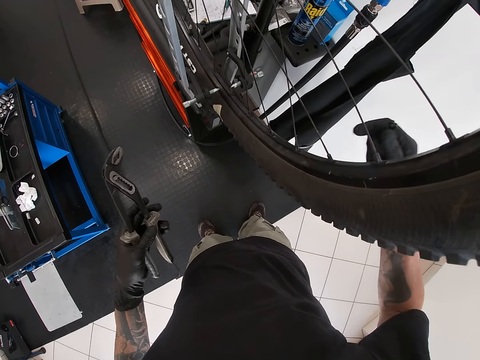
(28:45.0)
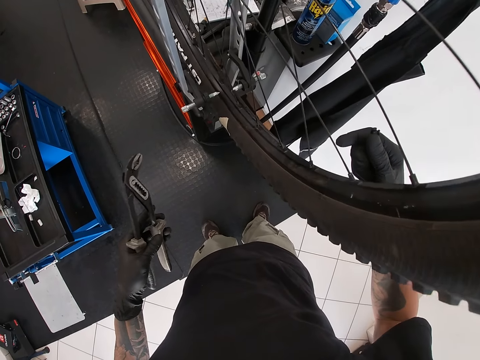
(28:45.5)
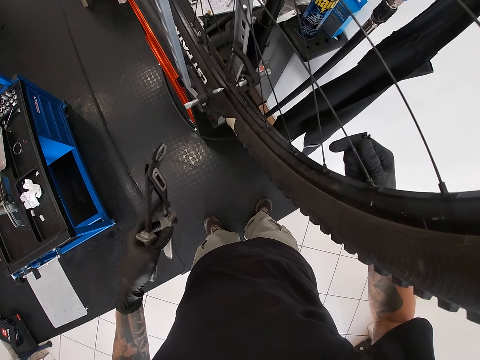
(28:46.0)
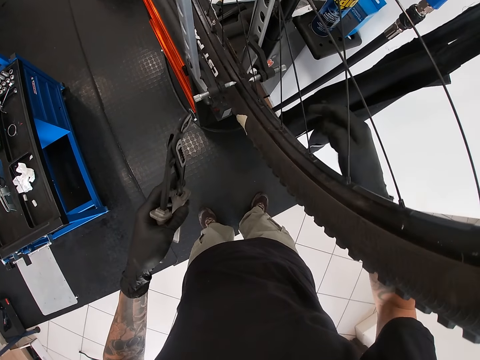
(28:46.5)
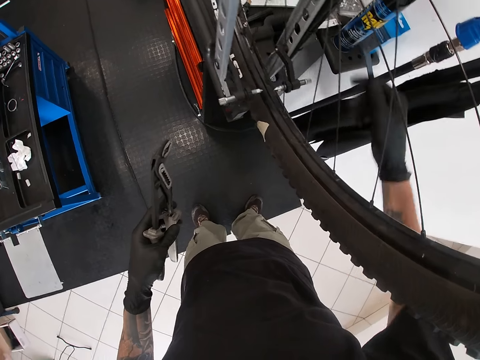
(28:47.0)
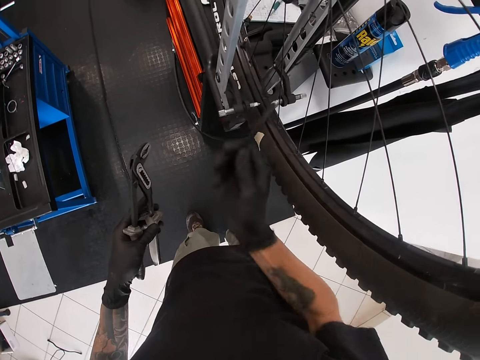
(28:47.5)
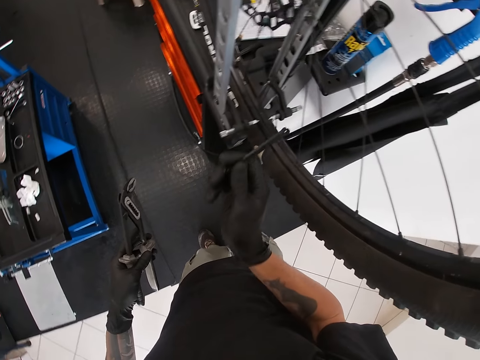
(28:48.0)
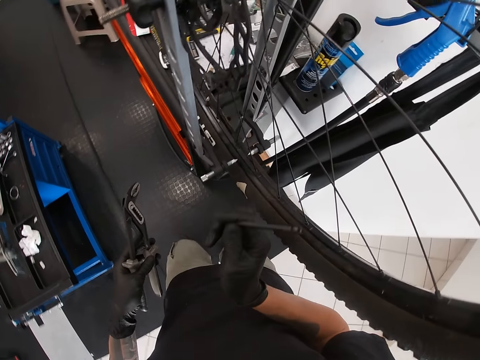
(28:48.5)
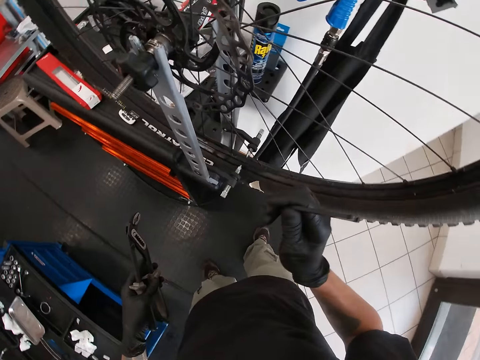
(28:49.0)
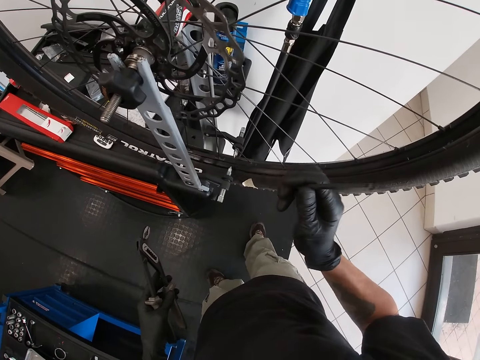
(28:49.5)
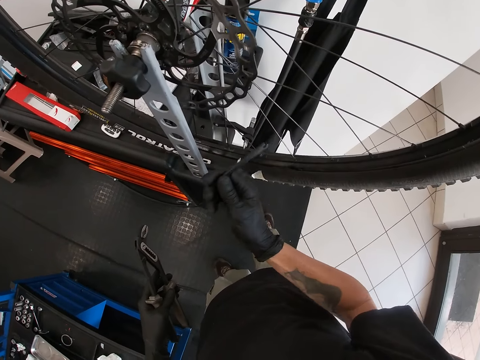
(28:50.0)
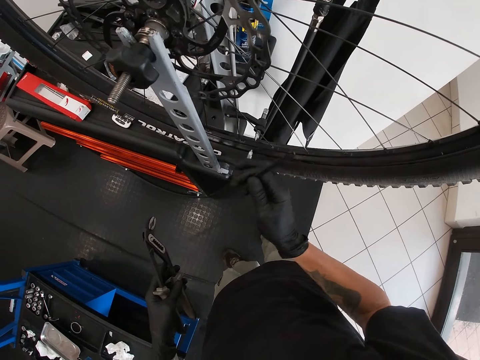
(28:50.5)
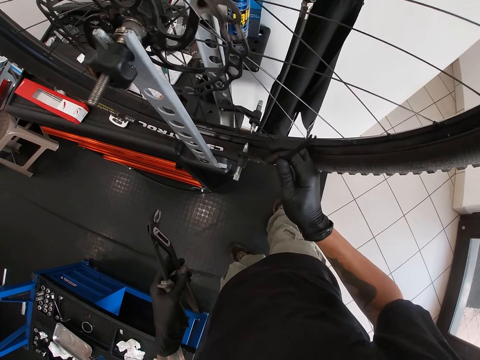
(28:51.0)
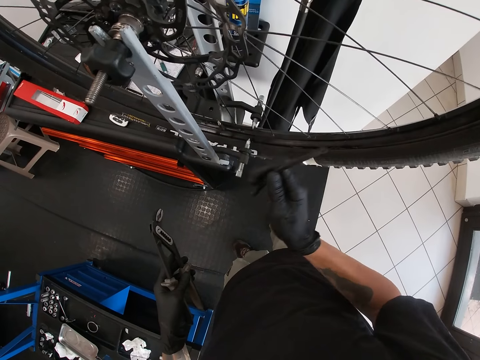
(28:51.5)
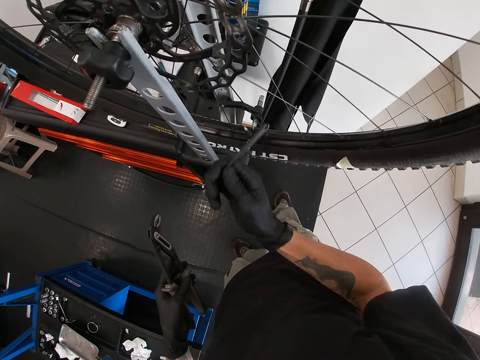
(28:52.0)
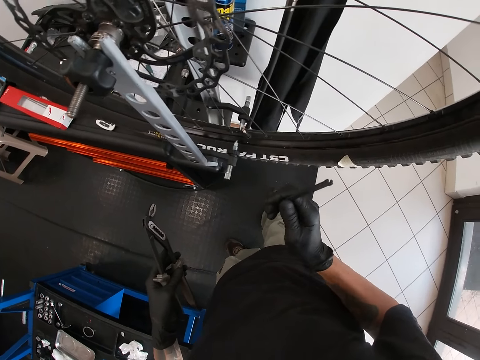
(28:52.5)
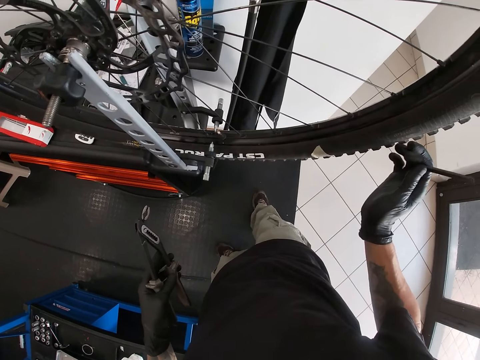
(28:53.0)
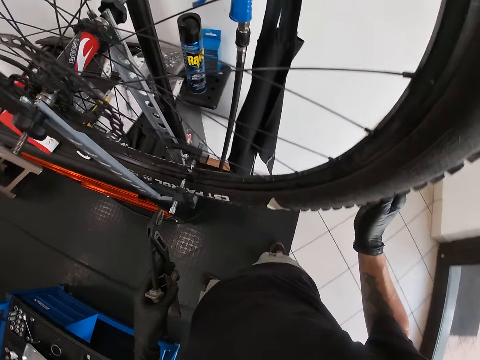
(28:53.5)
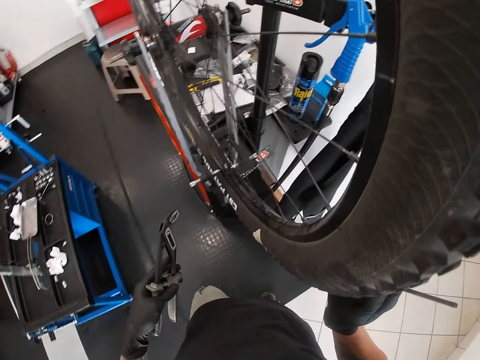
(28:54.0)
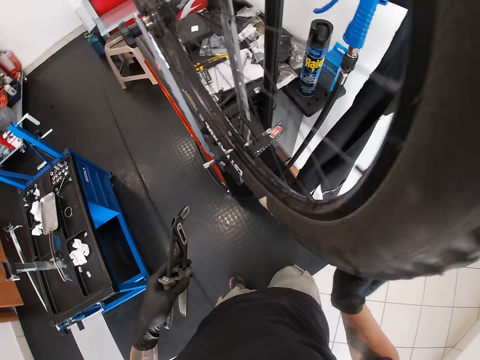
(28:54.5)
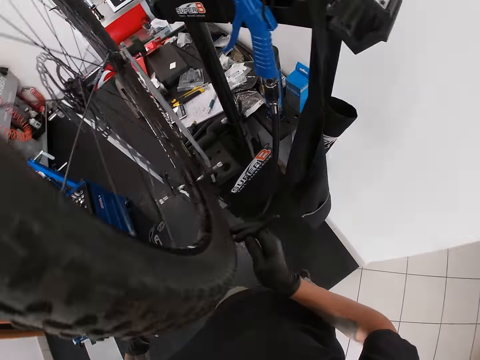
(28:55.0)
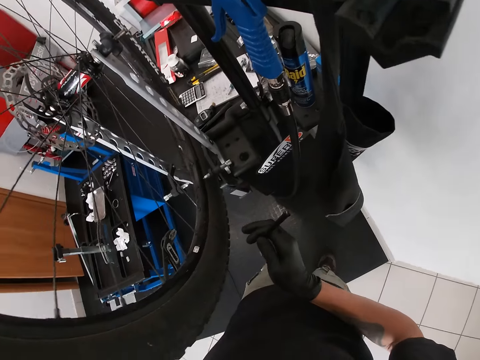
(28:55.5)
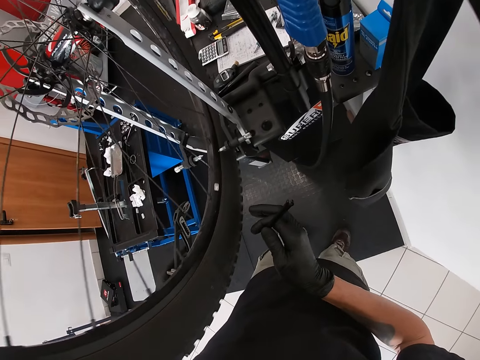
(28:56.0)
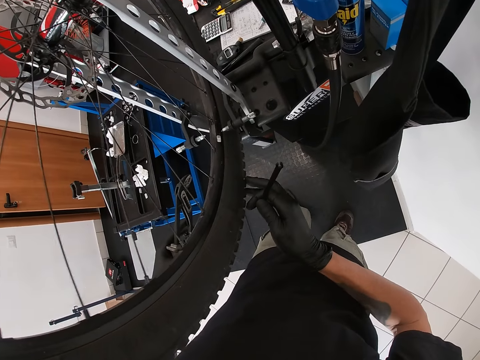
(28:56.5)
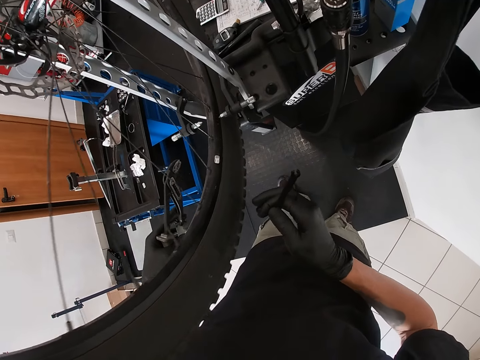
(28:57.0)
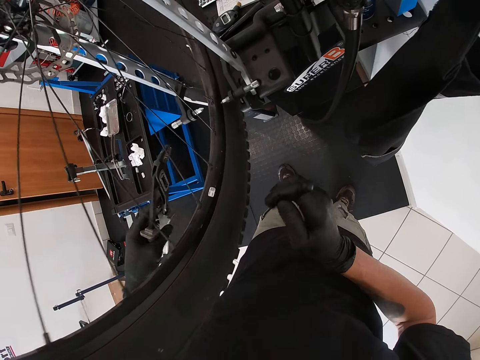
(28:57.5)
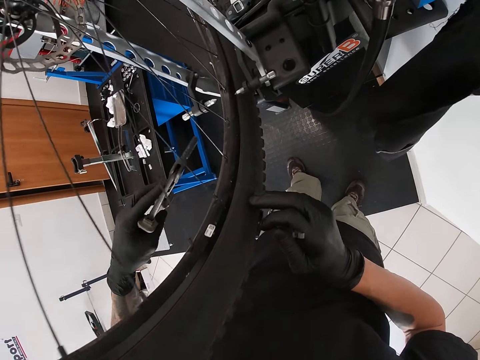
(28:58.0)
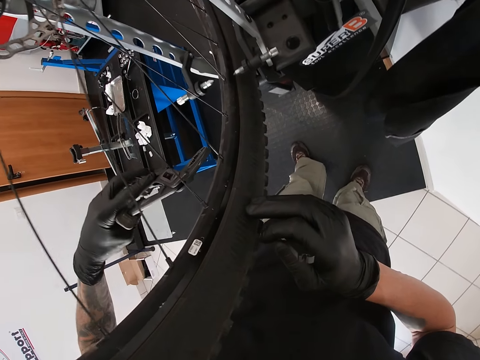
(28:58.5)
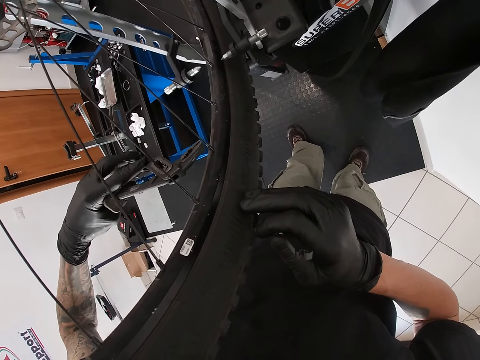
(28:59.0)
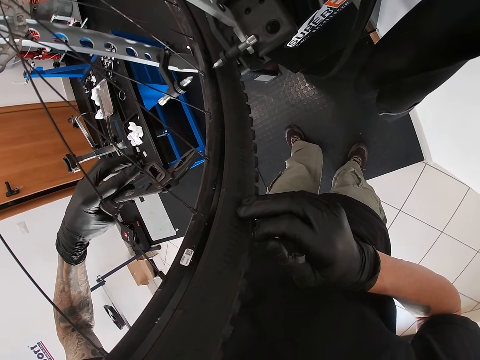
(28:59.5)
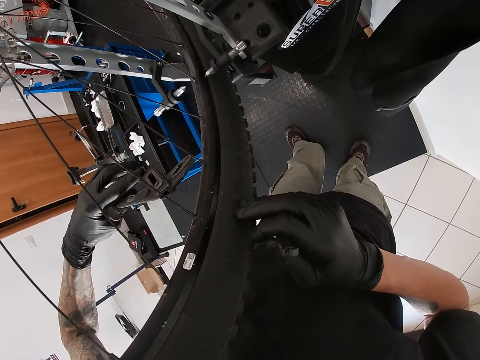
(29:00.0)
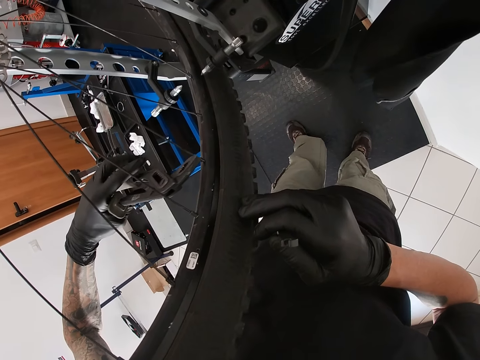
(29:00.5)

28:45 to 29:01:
The camera wearer hits the spoke with the spoke wrench in his right hand. He knocks another spoke, rotates the bicycle wheel, and knocks the spoke. He spins the tire with his right hand.

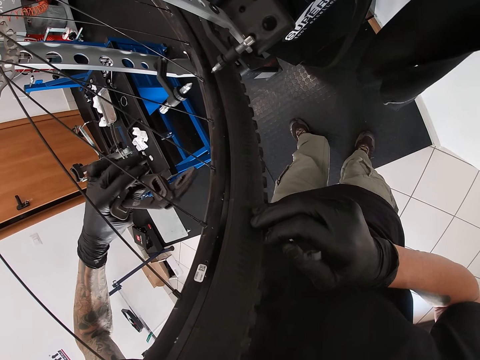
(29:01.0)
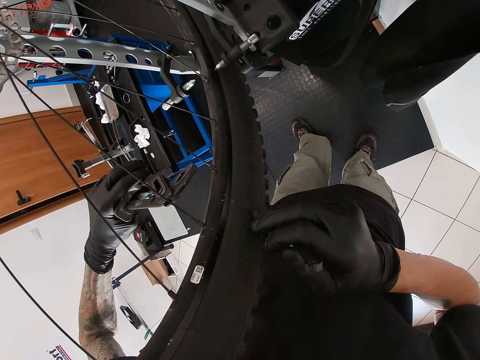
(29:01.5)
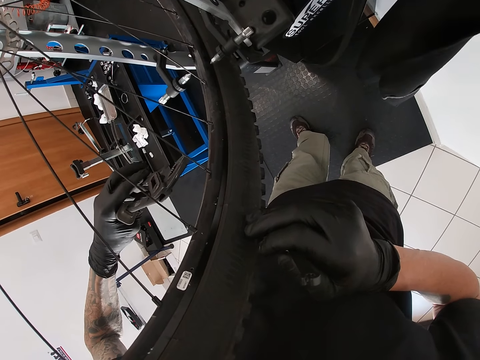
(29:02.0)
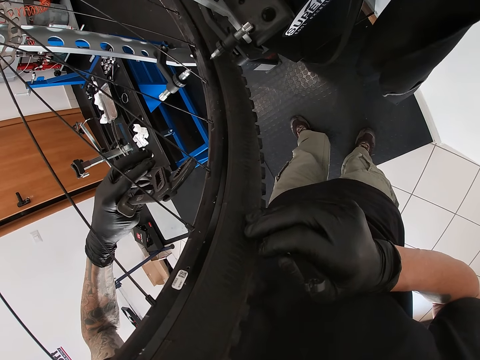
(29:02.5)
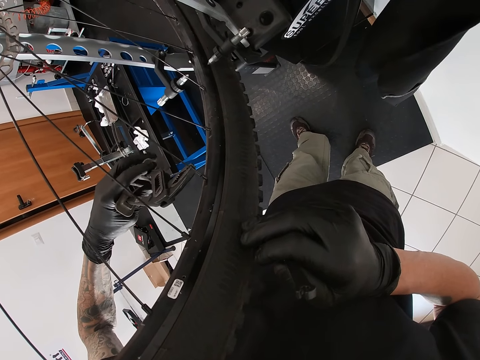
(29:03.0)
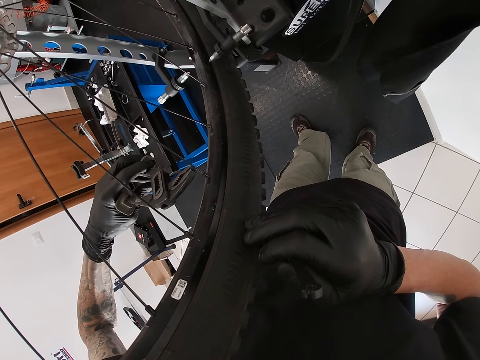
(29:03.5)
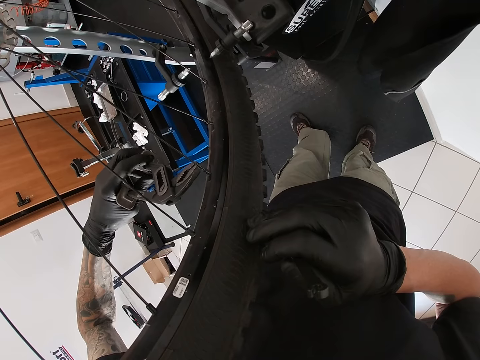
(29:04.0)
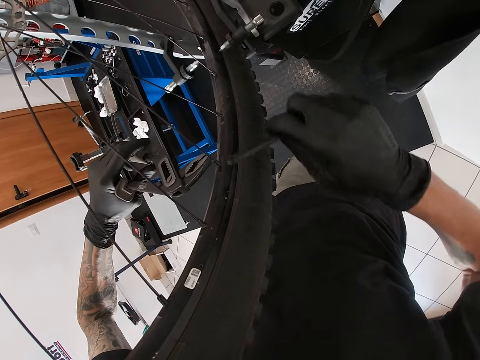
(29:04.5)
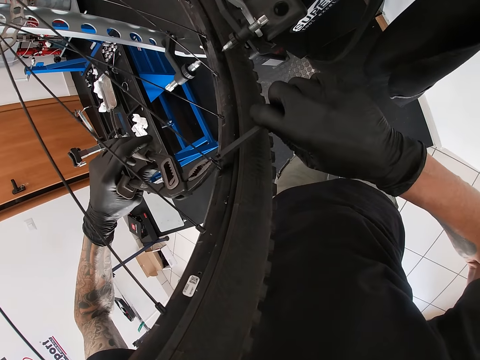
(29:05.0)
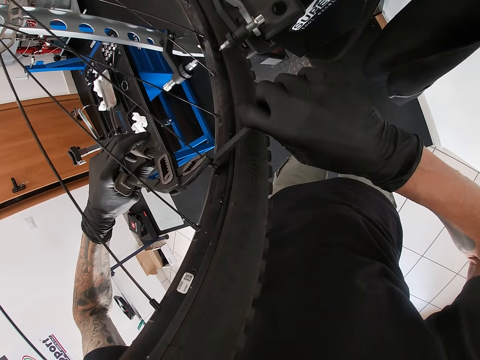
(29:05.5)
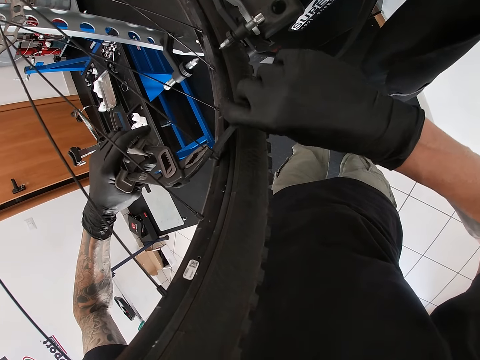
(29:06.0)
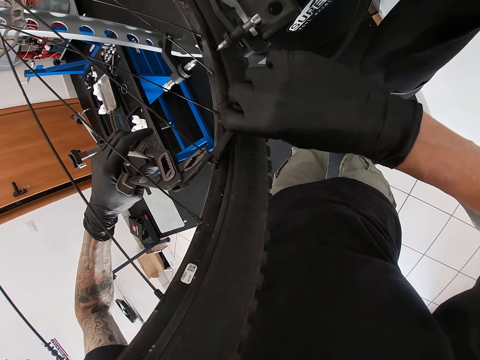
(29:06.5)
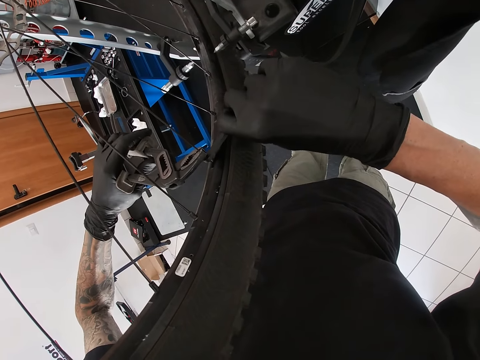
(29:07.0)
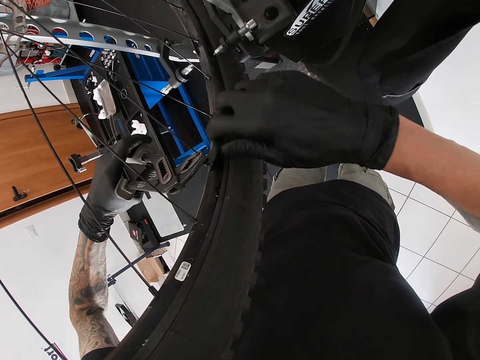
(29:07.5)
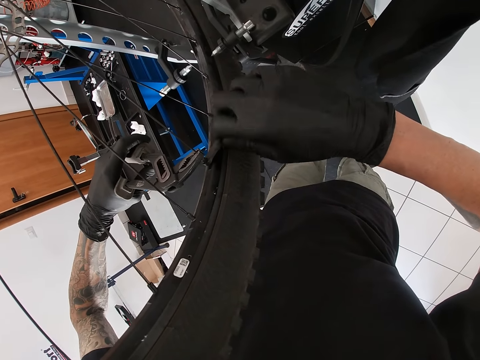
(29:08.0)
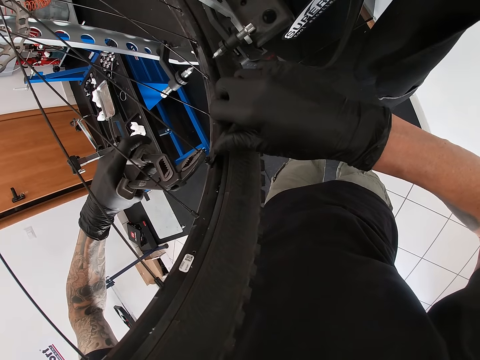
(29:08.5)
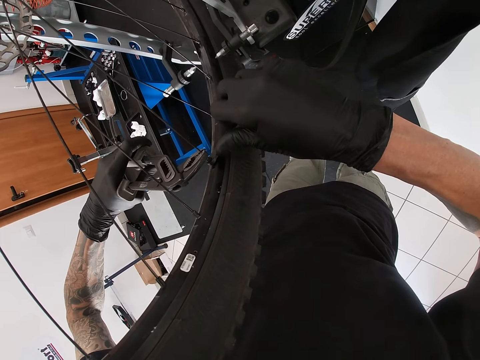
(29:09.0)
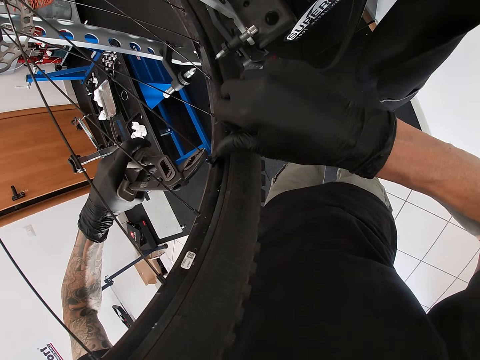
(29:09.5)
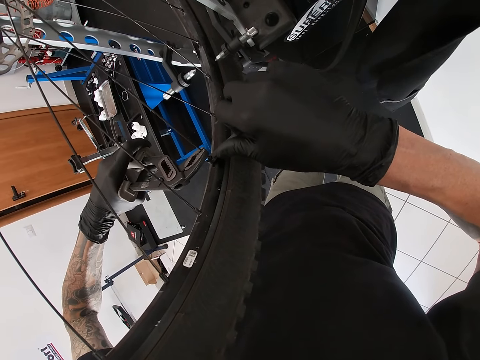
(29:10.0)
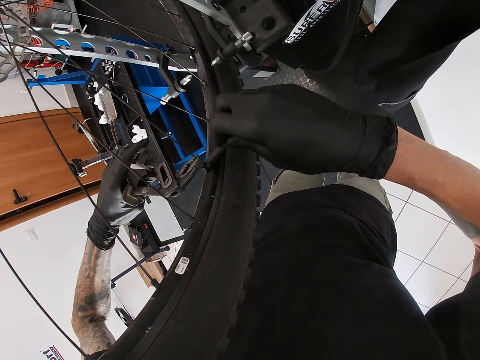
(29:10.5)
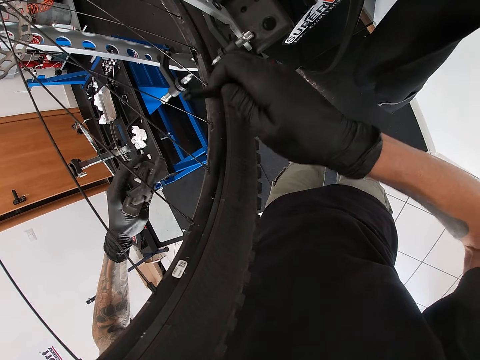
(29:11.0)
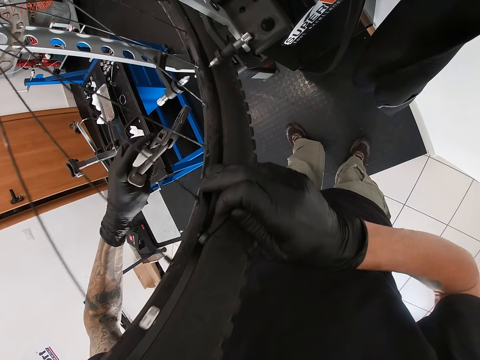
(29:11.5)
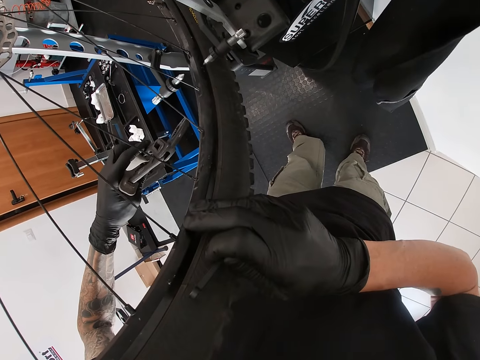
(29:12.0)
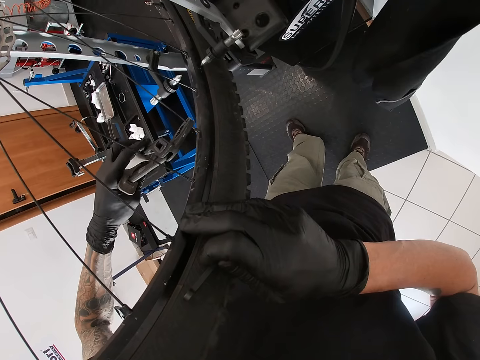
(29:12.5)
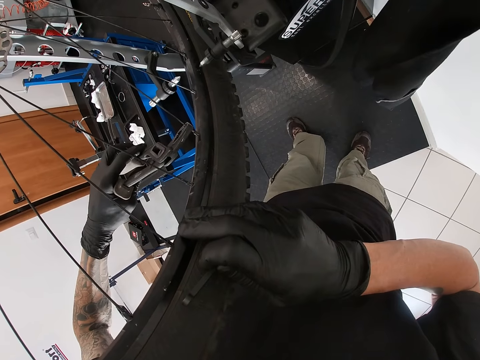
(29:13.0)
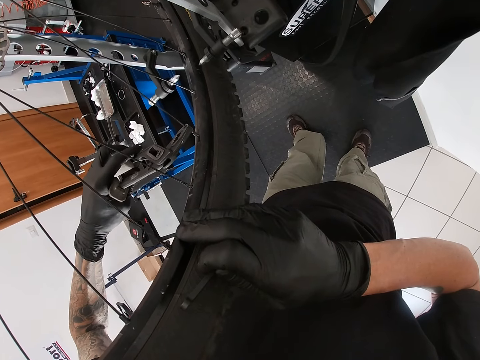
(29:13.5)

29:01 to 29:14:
The camera wearer holds down a spoke with the pair of pliers in his left hand. He tightens the spoke nipple with the spoke wrench in his right hand. He holds the spoke. He holds down the spoke with the pair of pliers in his left hand. He rotates the bicycle wheel.
